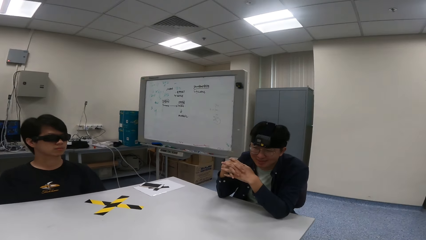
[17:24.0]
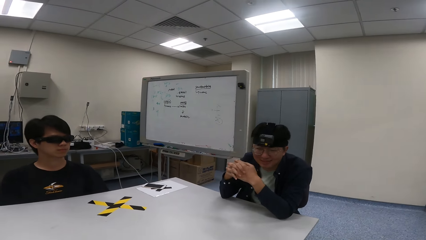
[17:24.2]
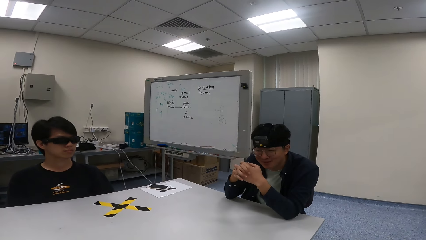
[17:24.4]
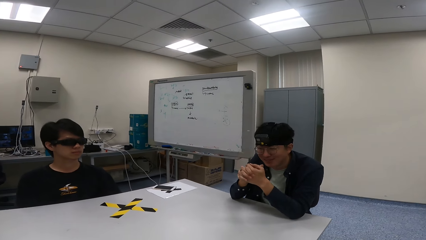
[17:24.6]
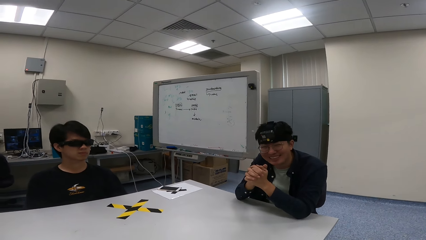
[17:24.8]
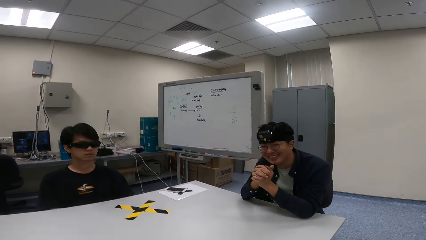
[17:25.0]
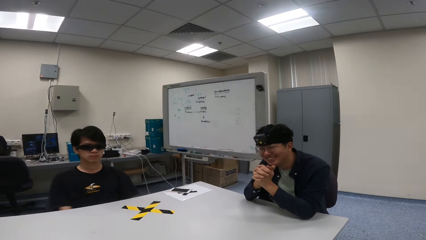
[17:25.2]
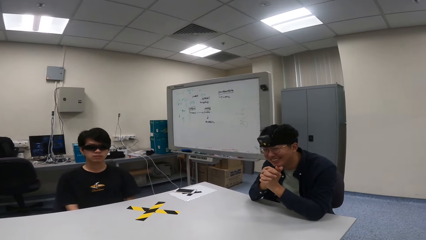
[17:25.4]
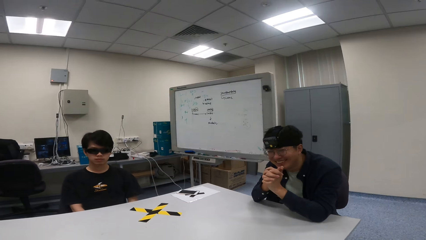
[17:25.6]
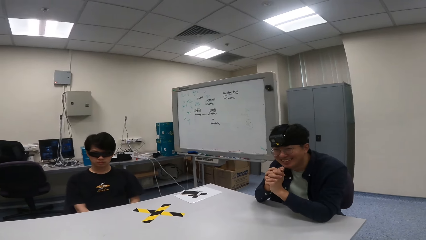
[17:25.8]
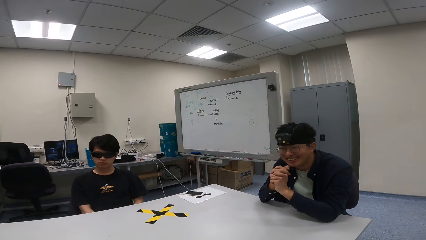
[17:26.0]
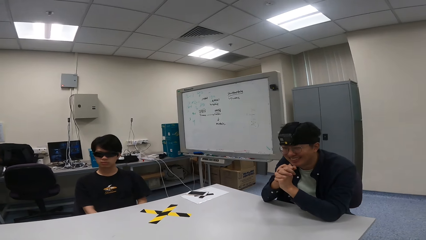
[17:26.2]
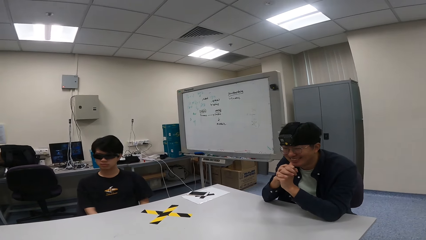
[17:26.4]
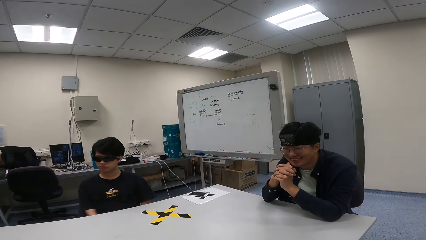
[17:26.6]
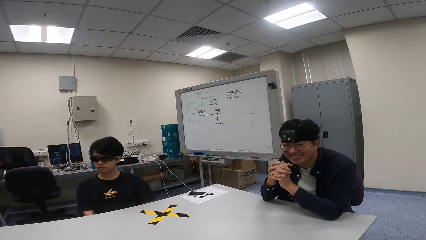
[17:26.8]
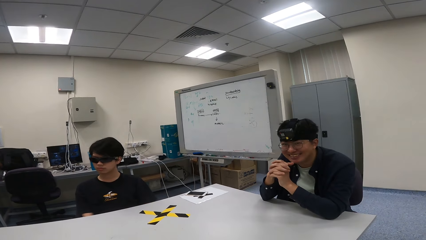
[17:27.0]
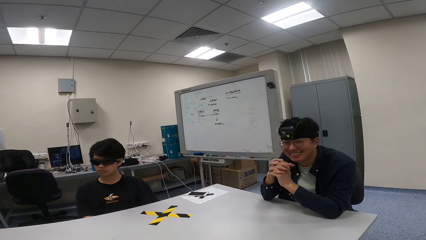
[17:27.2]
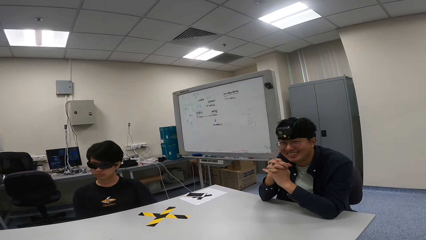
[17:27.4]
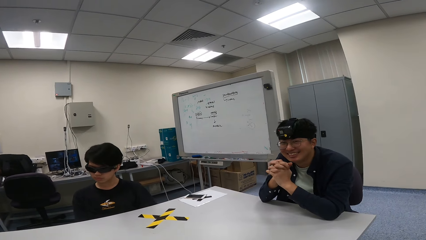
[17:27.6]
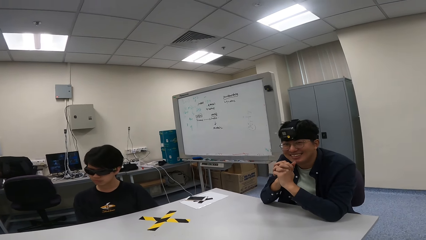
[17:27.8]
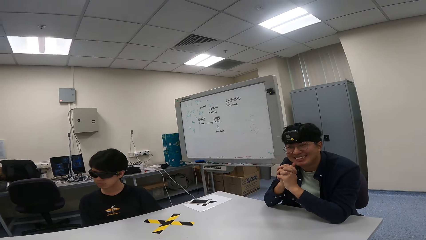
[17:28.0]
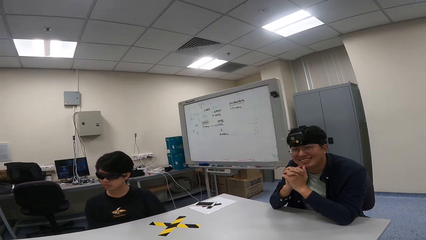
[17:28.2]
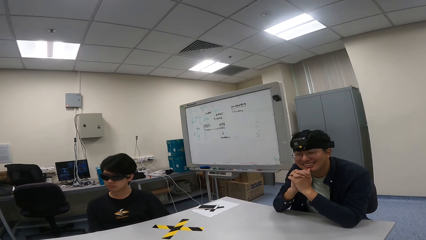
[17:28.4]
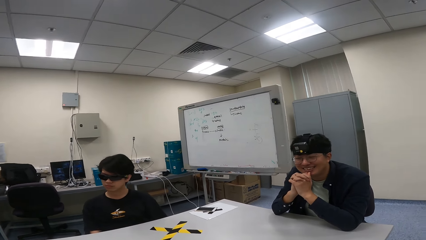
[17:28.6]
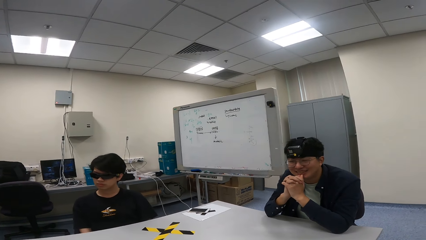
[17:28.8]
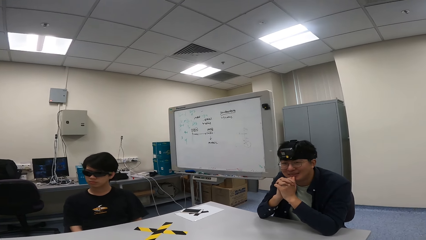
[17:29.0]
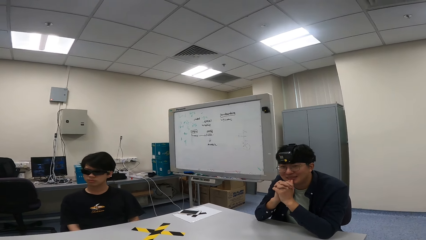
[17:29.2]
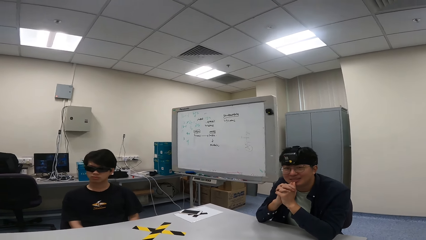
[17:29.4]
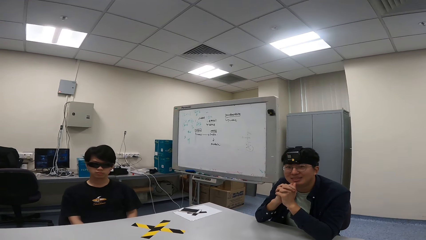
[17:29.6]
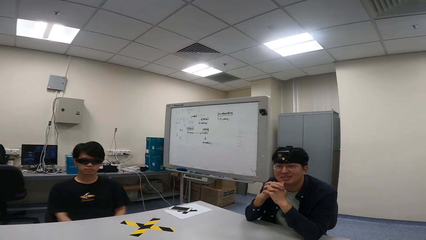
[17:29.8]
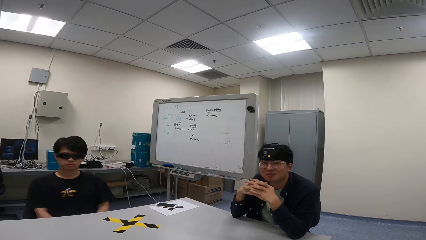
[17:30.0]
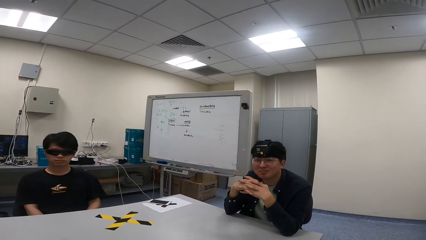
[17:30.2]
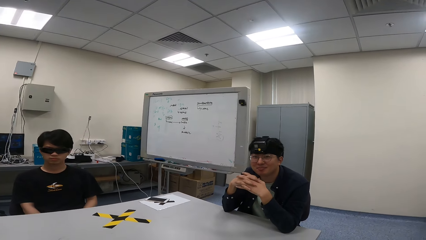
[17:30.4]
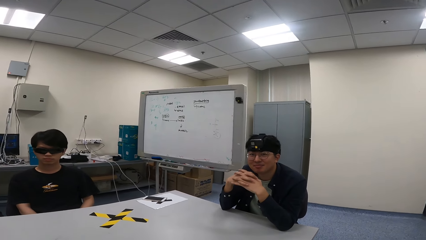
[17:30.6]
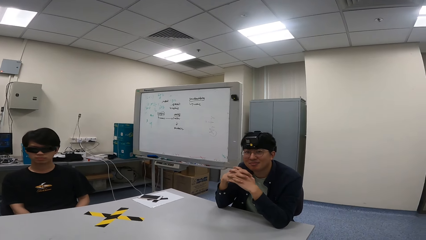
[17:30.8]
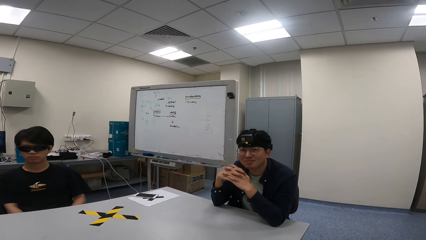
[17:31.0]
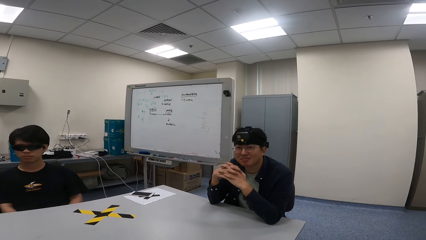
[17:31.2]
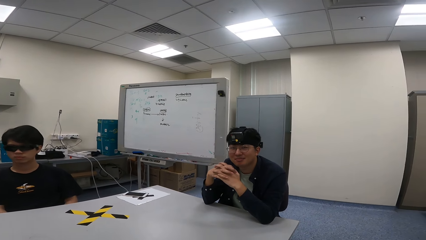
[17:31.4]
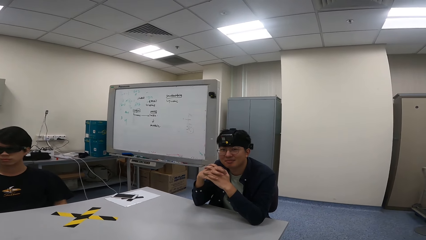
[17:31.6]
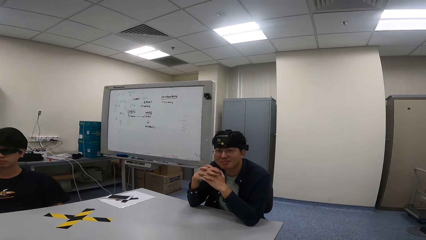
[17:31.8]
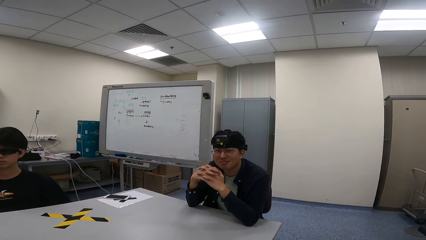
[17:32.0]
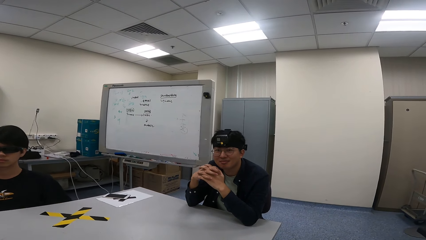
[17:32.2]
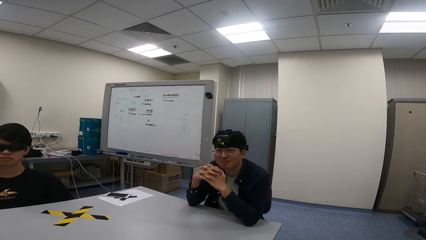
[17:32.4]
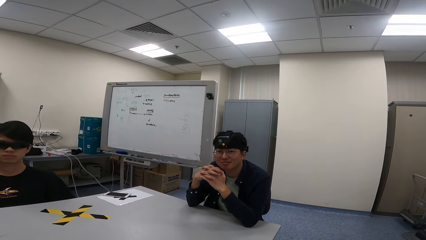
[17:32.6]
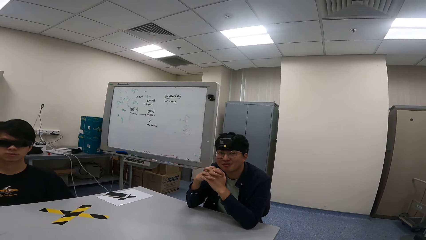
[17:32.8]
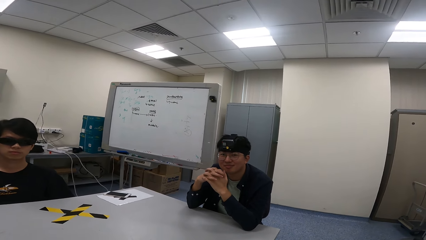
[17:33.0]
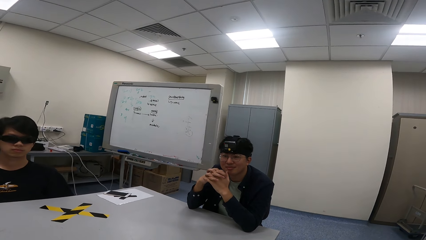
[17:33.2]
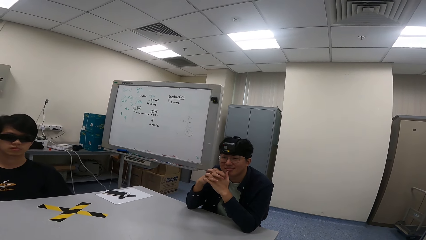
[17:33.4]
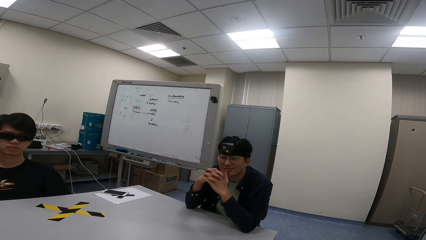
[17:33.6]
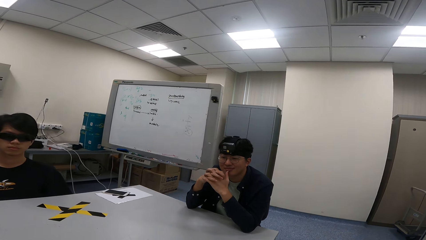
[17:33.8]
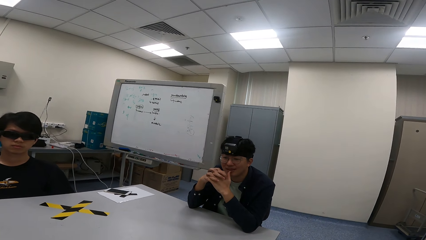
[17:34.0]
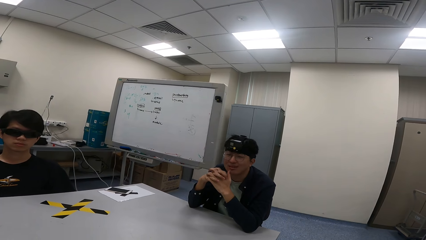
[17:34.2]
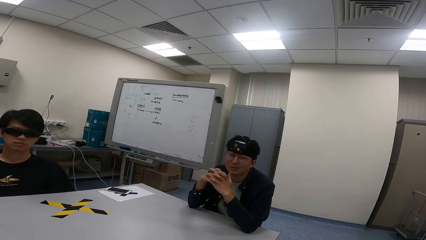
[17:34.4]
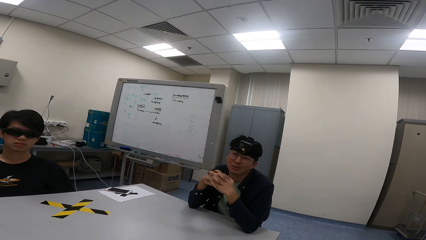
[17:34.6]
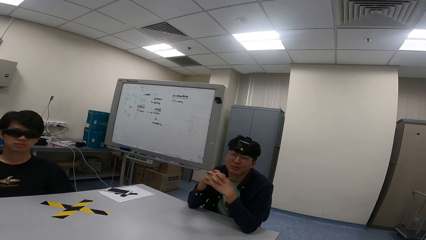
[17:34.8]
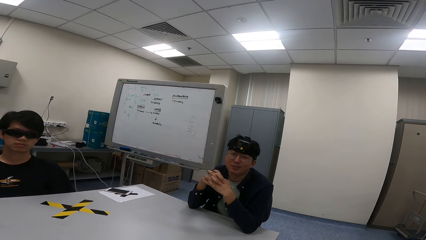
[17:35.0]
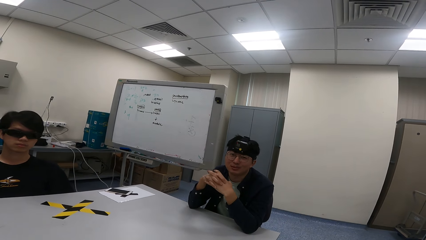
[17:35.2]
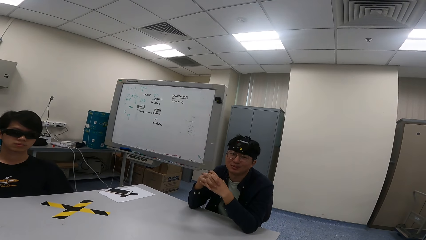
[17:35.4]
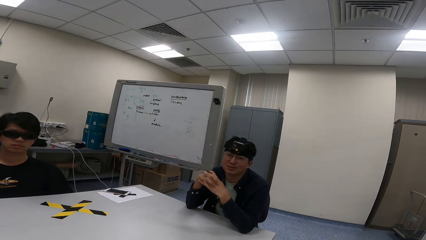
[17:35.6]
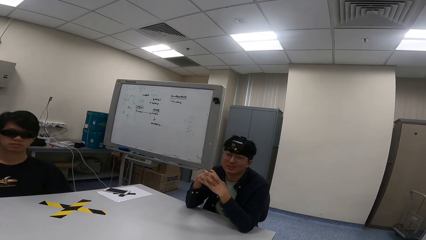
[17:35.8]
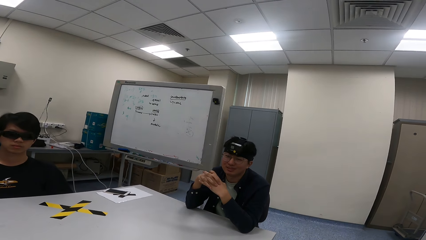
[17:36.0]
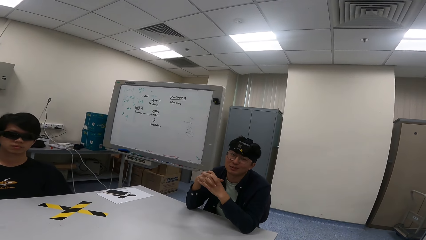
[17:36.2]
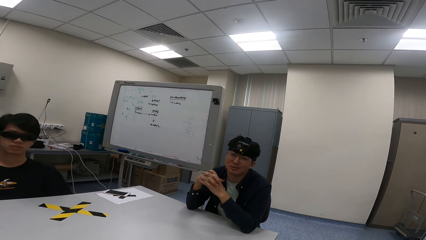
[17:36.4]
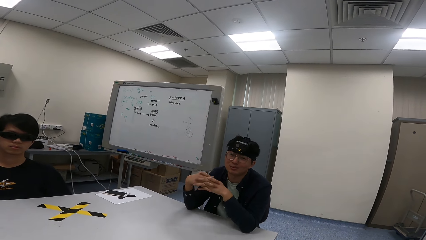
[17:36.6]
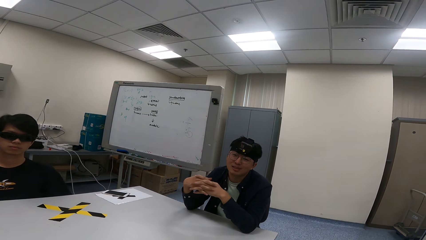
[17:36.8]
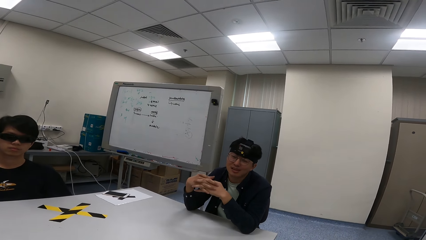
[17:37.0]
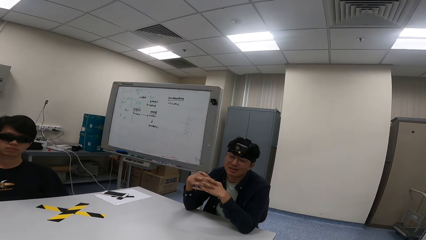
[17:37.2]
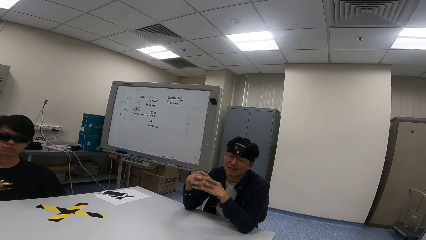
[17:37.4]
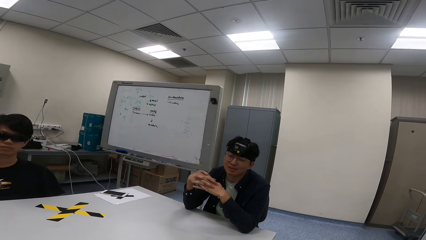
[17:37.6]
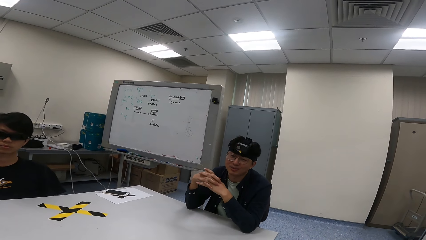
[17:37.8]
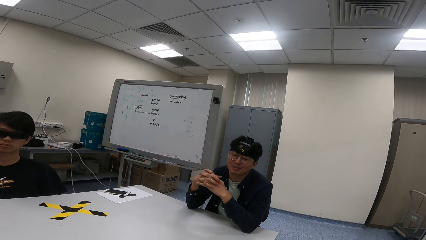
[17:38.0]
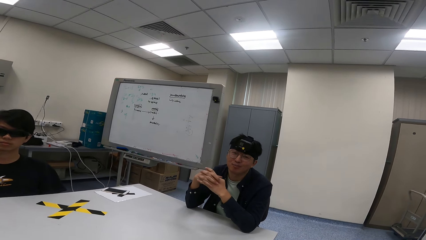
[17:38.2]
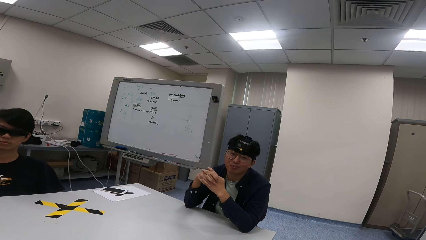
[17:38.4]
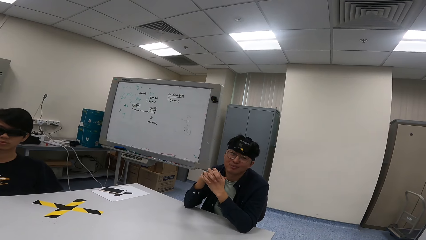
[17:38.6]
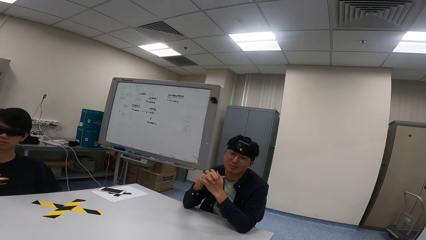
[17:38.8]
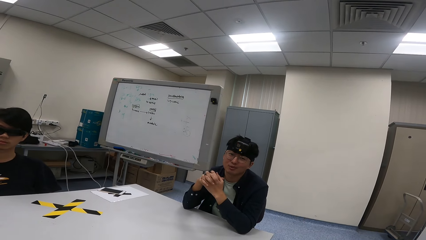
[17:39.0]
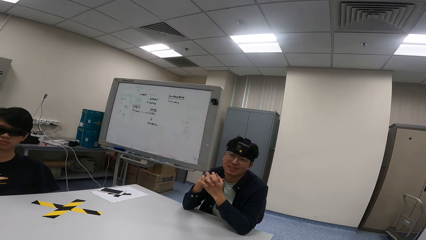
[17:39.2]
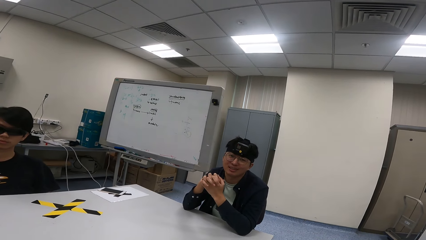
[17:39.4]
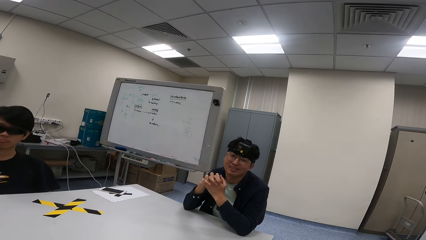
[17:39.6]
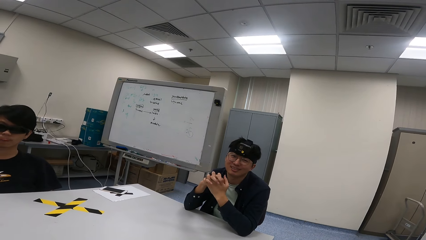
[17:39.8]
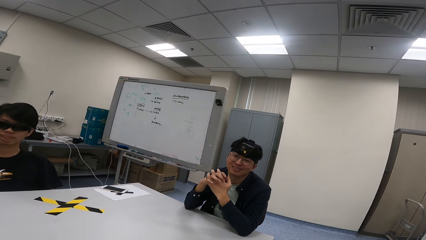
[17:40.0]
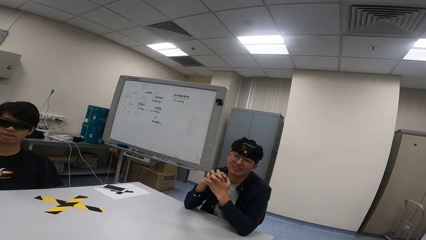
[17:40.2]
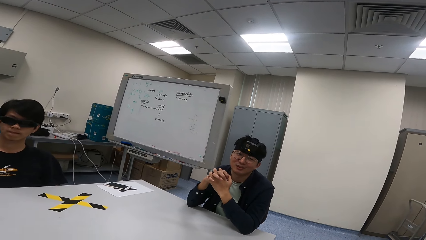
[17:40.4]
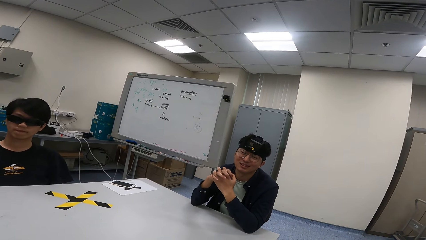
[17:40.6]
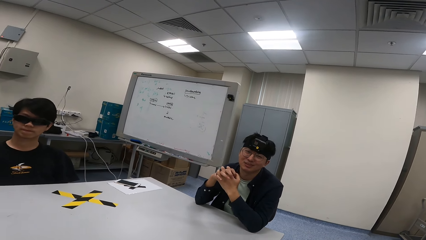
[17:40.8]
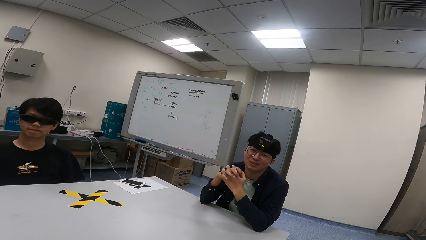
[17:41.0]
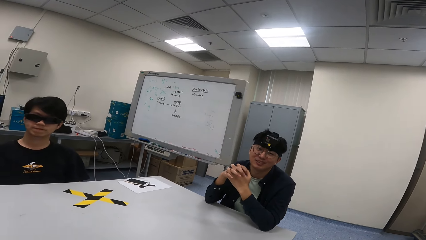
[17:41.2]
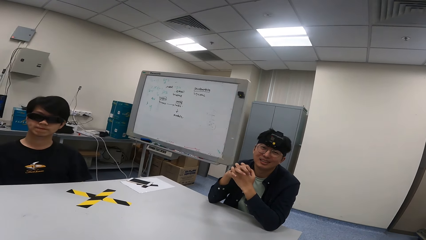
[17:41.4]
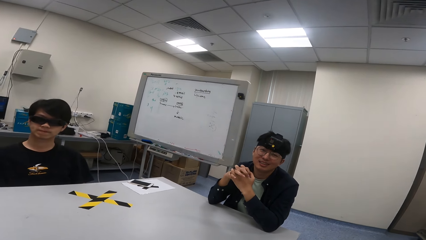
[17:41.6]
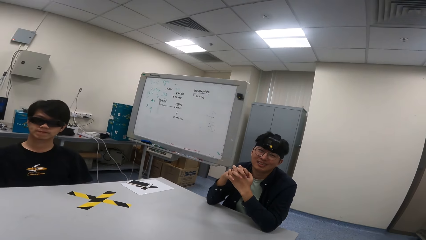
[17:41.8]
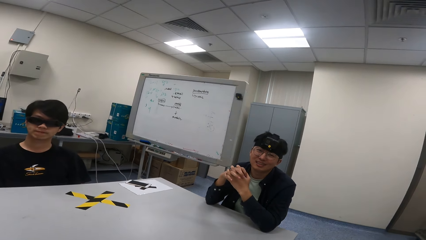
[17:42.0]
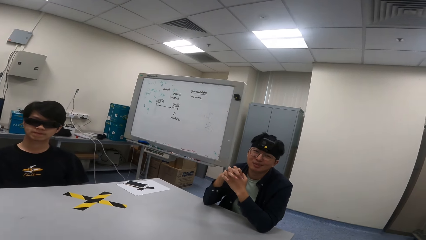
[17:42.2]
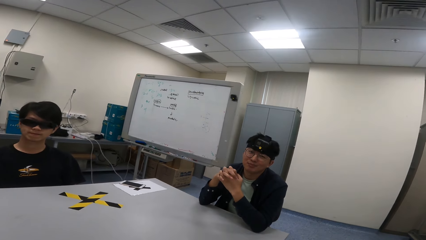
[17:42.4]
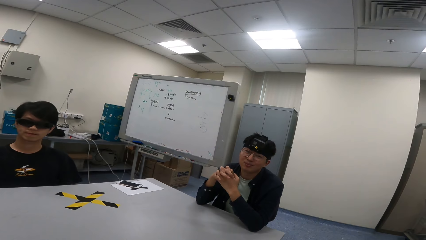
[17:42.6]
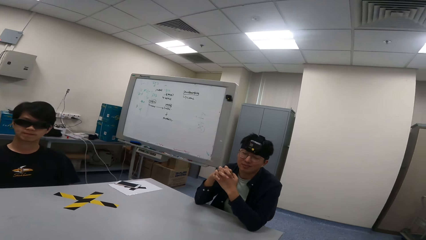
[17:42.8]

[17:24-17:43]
A person laughs. Another person swings on a chair. The first person nods the head.
